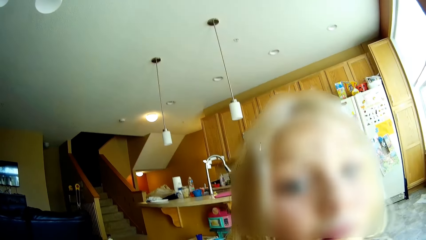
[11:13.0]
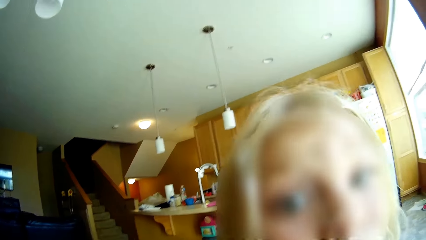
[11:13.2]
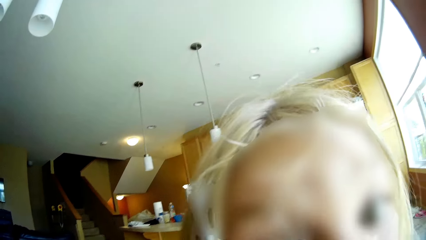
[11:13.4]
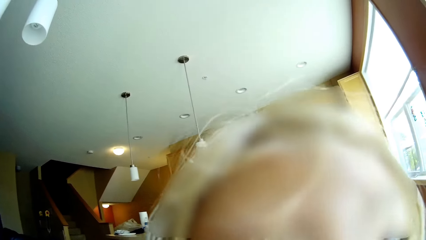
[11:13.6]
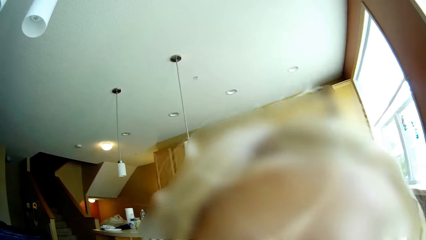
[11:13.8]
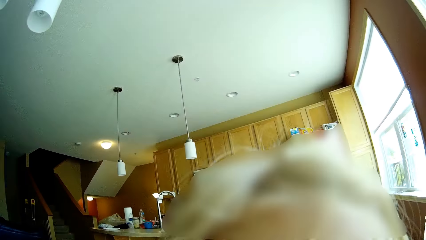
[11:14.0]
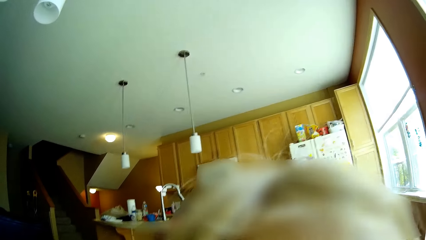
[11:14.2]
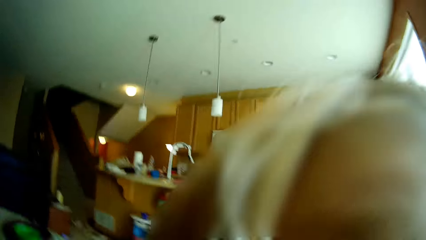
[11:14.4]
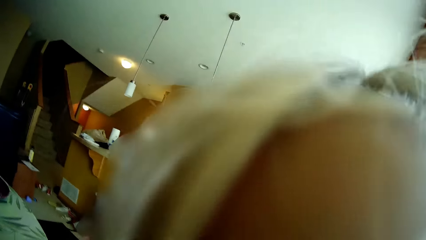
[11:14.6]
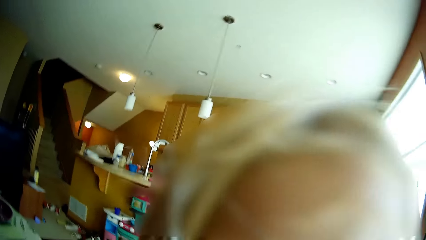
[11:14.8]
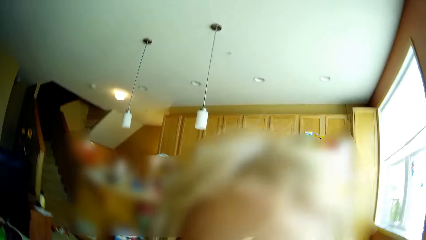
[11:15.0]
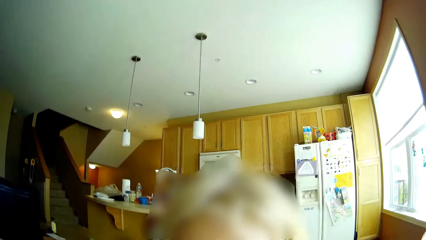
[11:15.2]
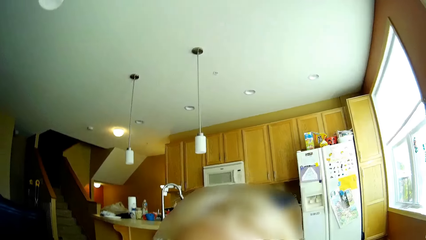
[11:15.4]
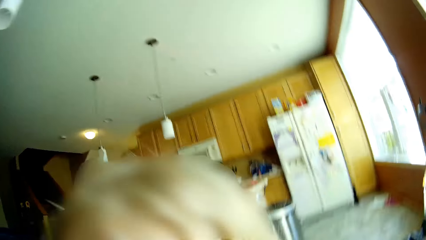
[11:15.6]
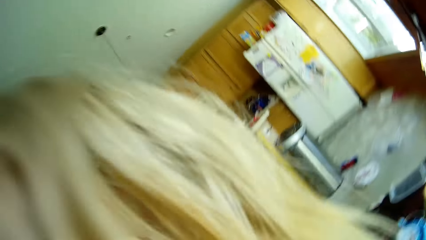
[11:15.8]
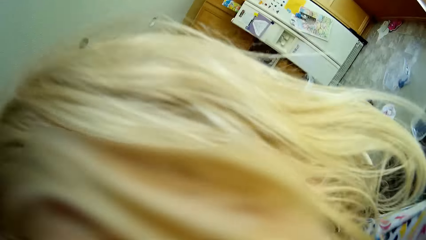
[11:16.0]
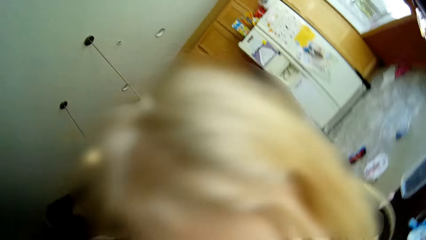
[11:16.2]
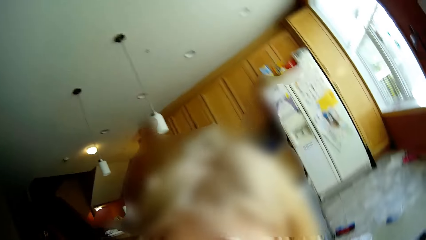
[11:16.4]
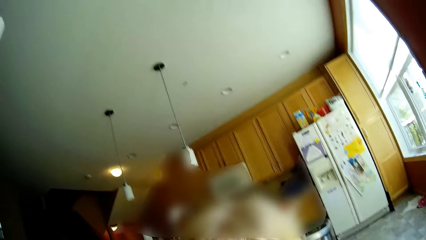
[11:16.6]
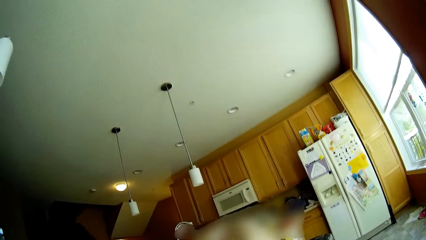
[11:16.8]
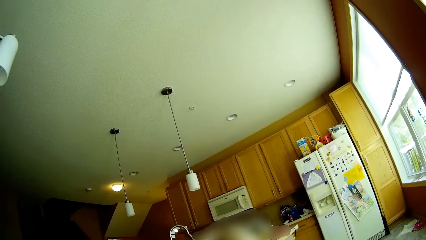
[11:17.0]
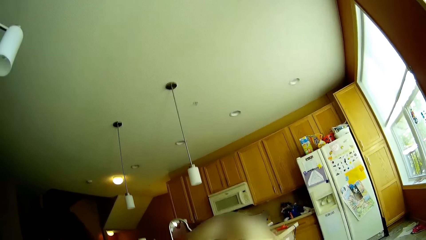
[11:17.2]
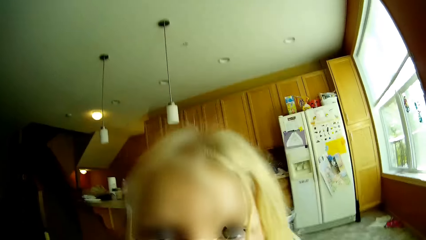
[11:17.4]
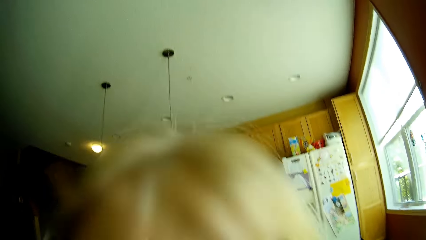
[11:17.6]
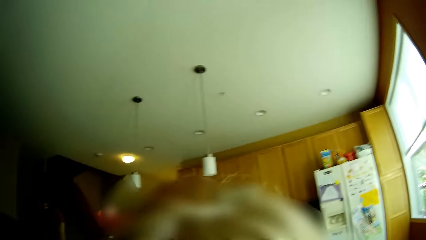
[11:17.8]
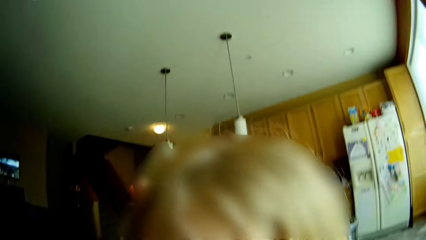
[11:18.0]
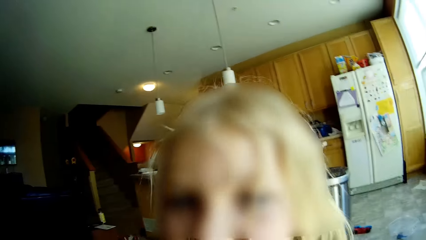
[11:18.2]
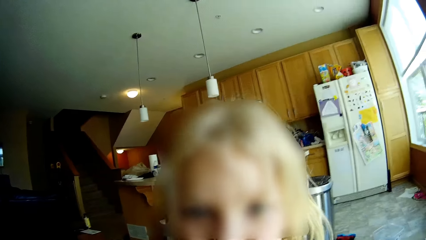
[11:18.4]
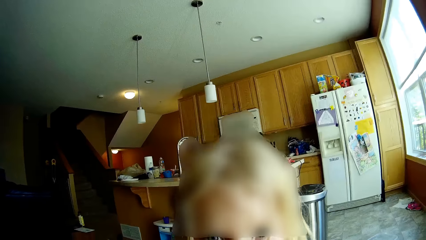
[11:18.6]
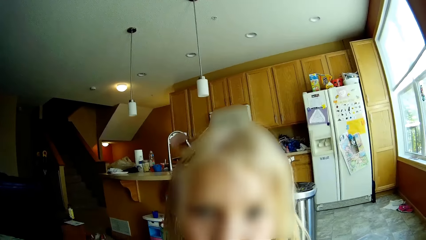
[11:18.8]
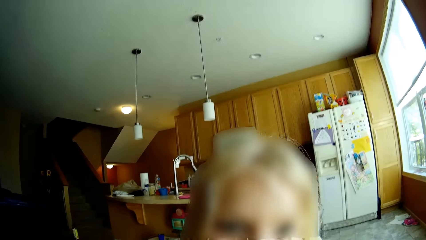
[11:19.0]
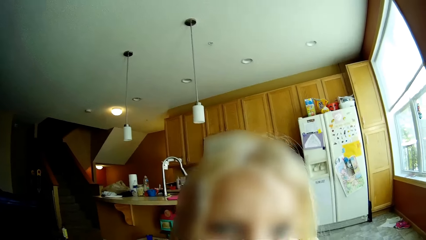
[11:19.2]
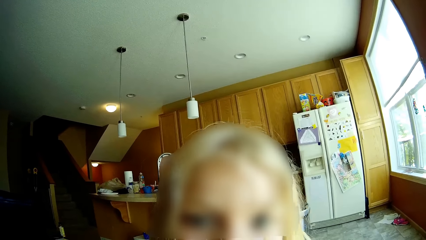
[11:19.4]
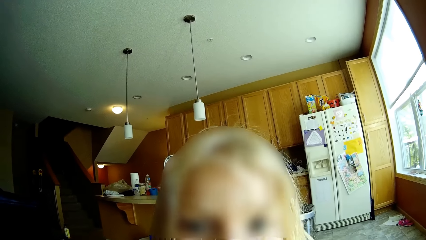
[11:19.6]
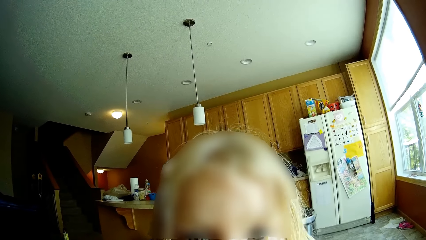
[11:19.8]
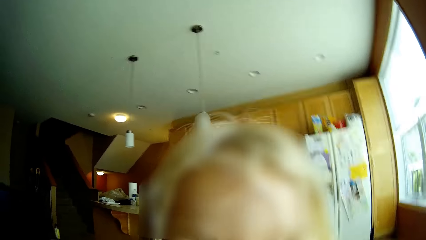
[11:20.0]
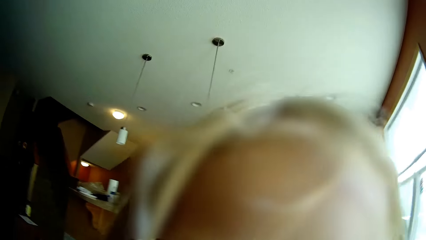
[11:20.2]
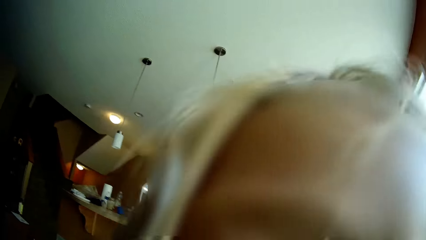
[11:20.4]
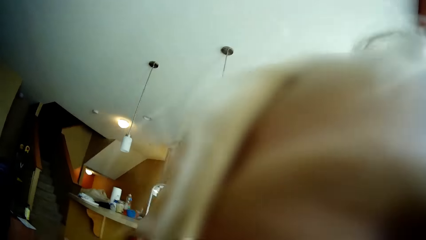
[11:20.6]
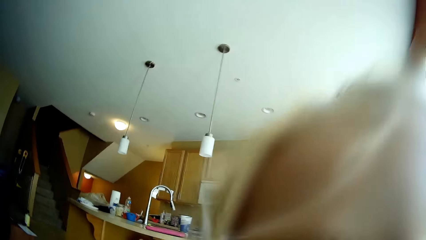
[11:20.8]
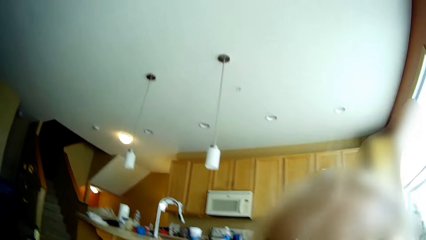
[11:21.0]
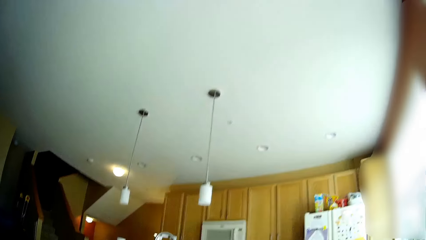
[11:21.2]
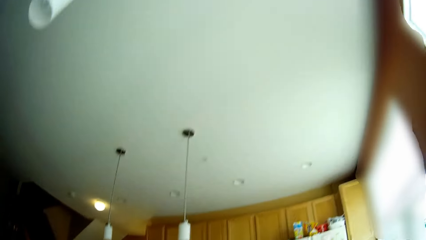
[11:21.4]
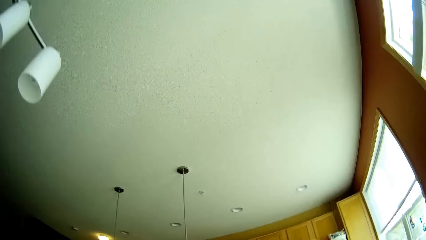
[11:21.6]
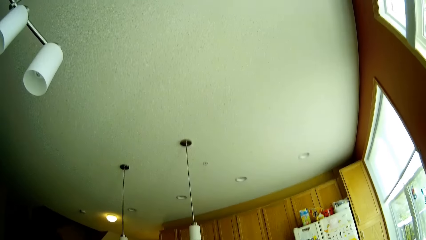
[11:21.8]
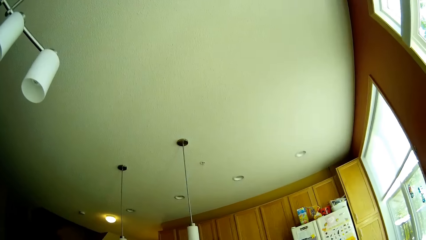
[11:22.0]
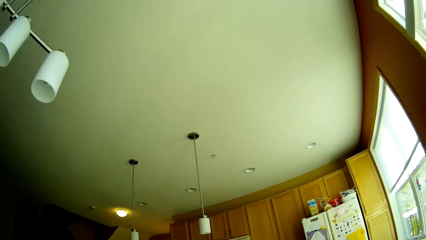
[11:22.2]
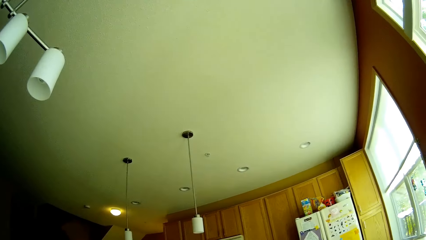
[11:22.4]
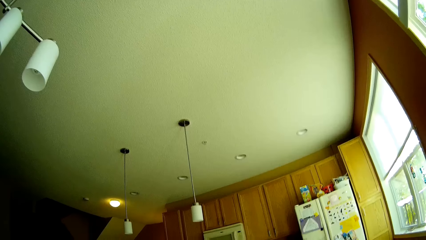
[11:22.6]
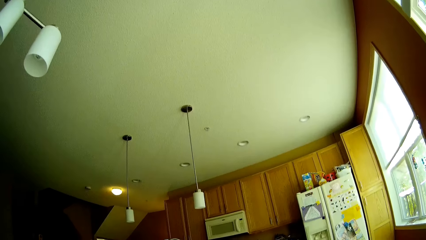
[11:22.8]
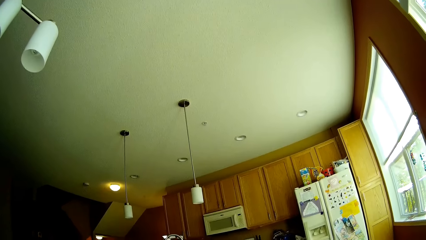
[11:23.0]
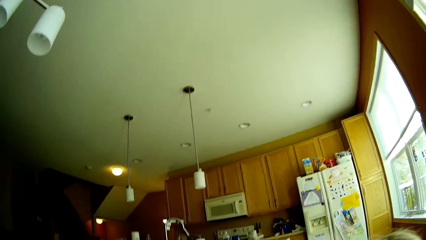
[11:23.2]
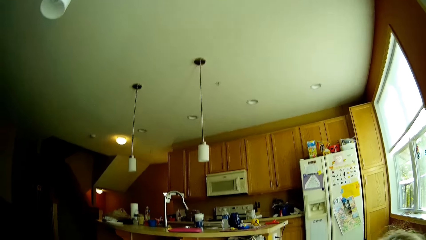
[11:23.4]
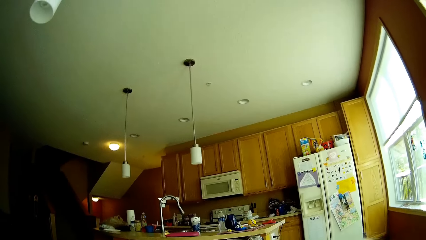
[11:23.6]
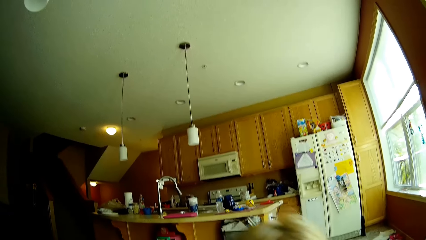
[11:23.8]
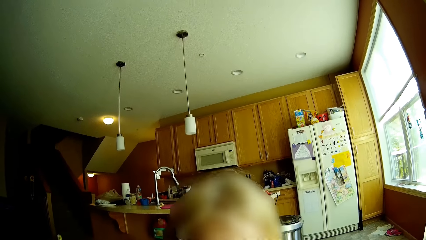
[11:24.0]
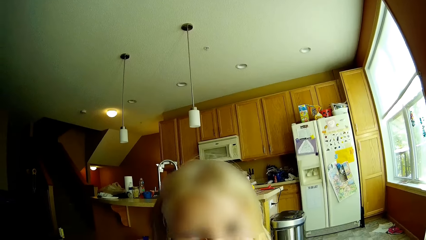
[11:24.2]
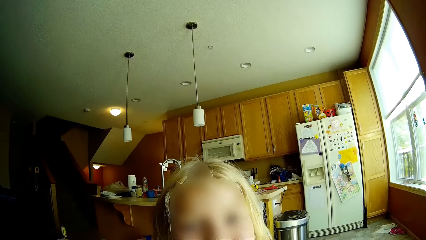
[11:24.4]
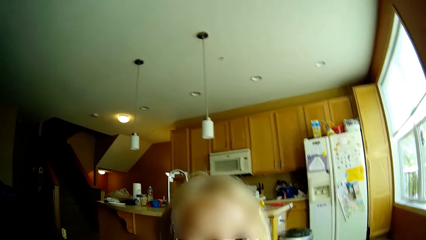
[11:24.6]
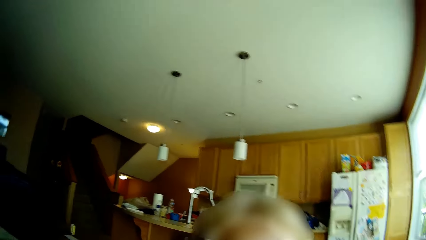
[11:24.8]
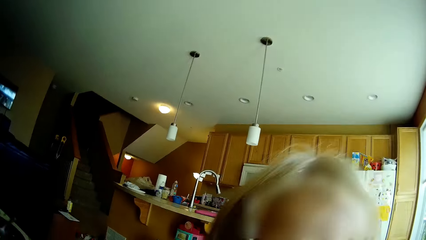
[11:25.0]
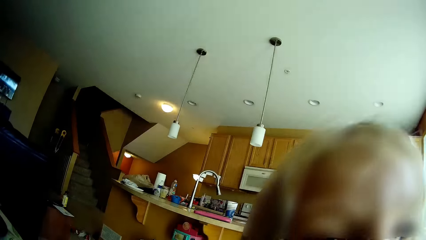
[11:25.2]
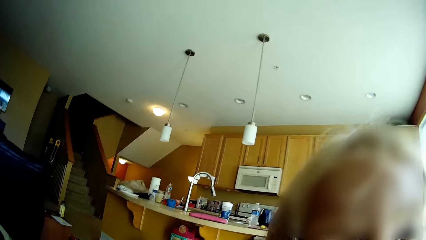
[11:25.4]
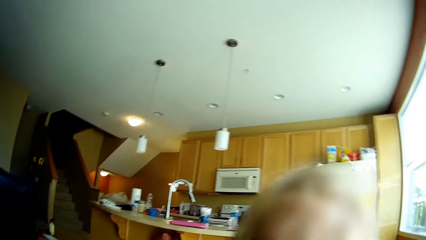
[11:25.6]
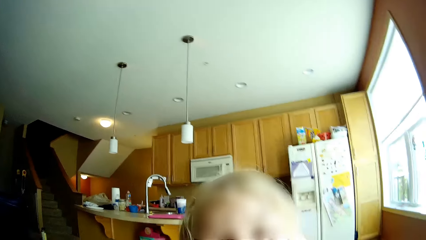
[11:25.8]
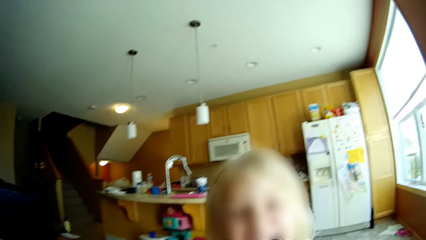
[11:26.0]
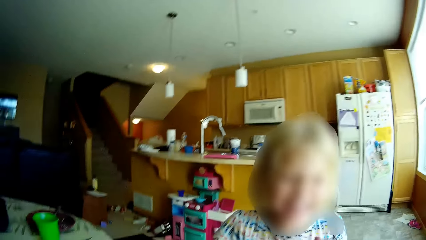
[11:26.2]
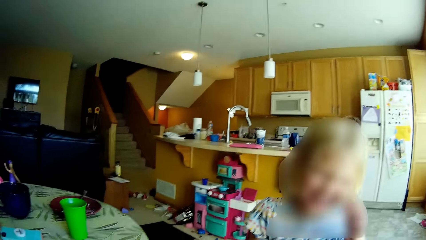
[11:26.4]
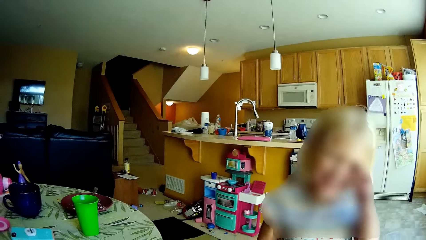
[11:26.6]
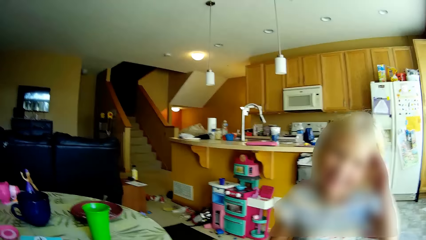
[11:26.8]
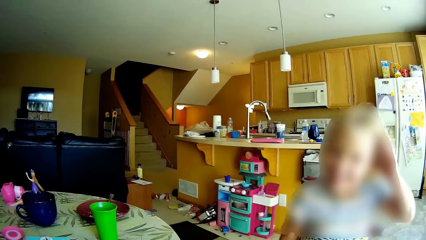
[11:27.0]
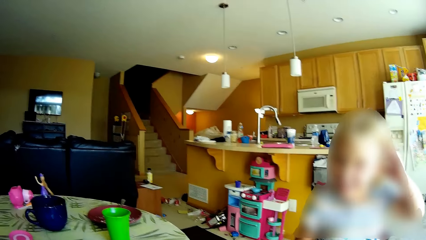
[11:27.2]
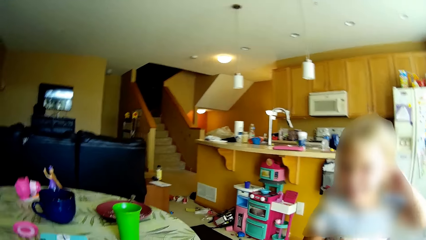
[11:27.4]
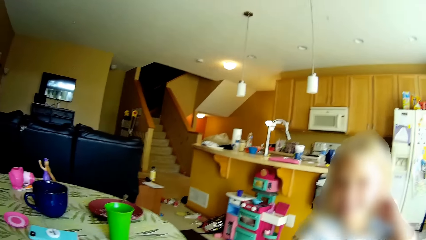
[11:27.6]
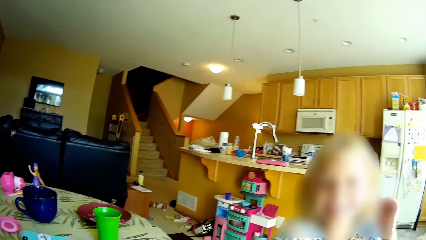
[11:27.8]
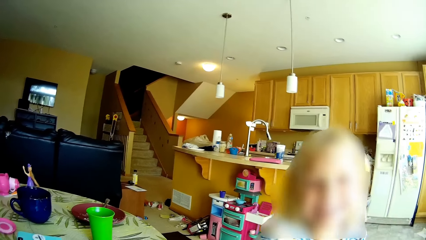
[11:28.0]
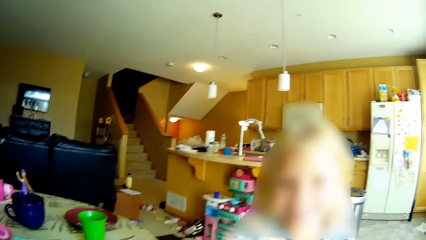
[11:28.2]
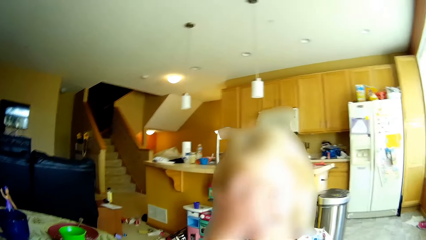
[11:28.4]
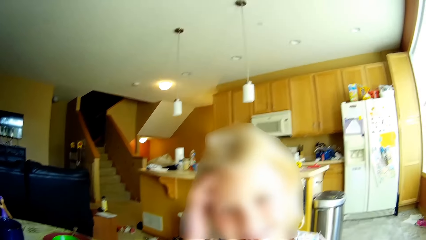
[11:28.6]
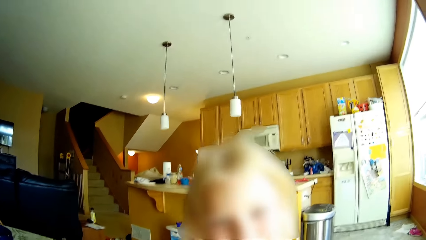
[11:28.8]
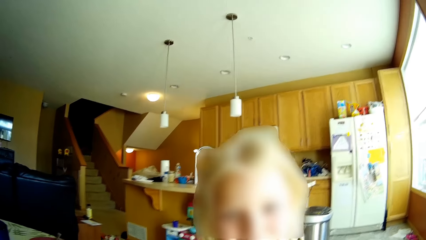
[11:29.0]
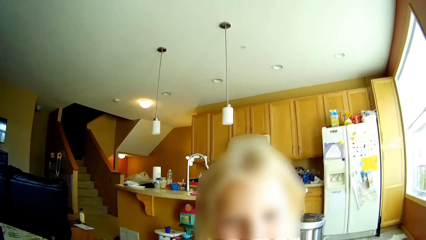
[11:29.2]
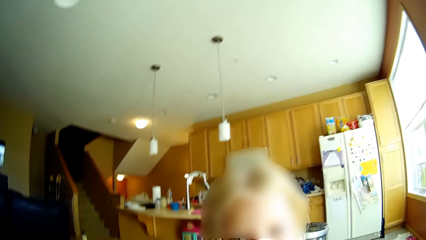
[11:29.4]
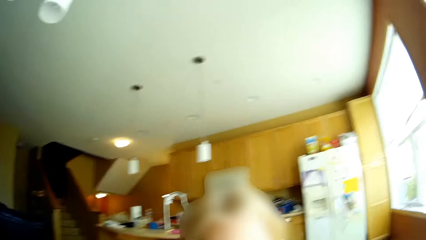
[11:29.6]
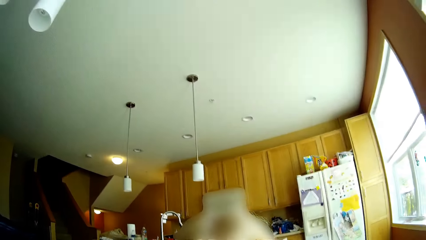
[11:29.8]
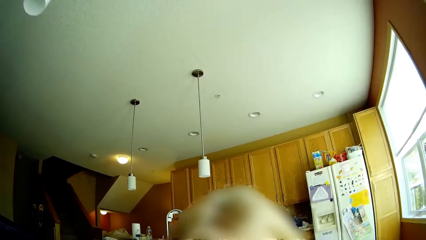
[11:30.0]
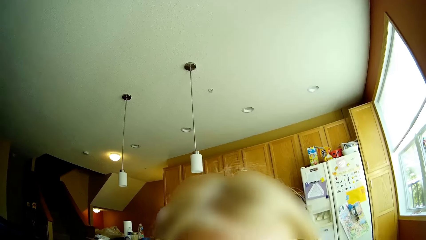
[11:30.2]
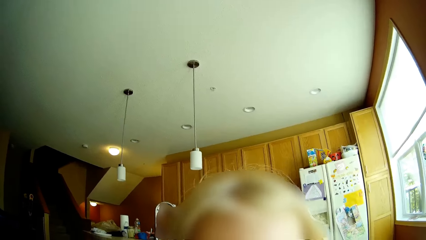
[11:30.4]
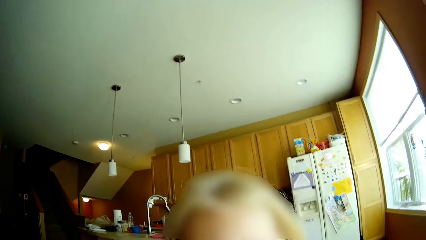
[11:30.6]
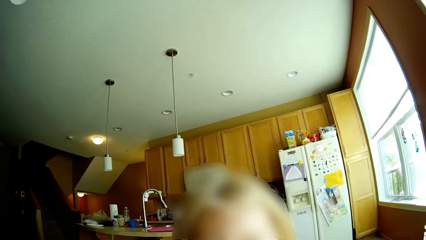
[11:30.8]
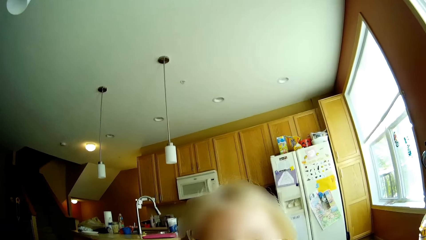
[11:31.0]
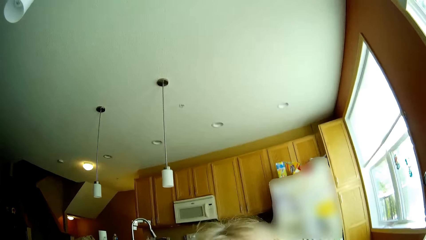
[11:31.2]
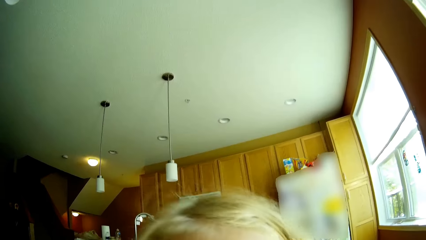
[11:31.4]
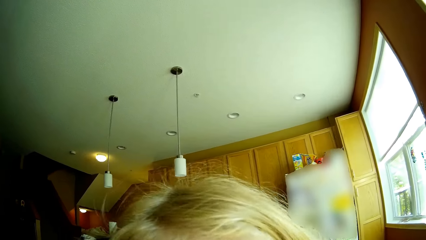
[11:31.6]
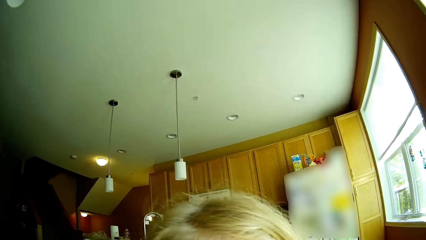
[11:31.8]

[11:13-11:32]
A girl talks to the camera wearer. The girl does something. The girl arranges her hair with her left hand. The girl arranges her hair with her right hand.
